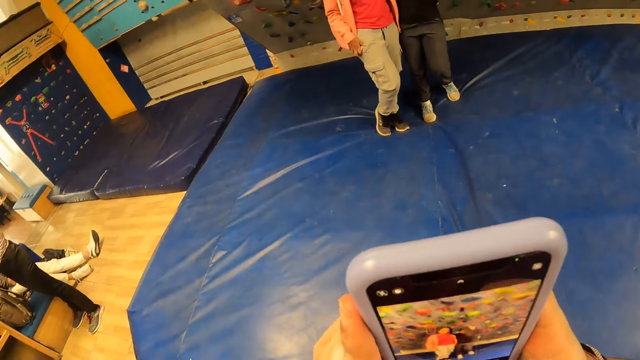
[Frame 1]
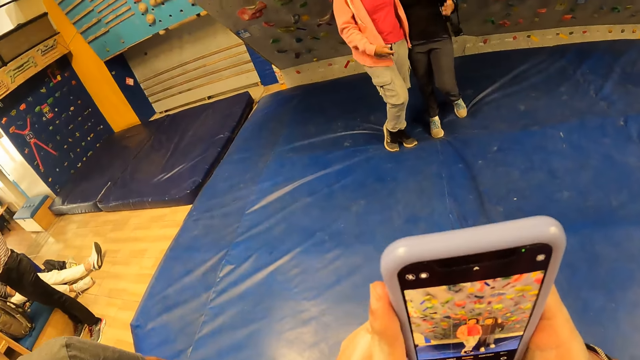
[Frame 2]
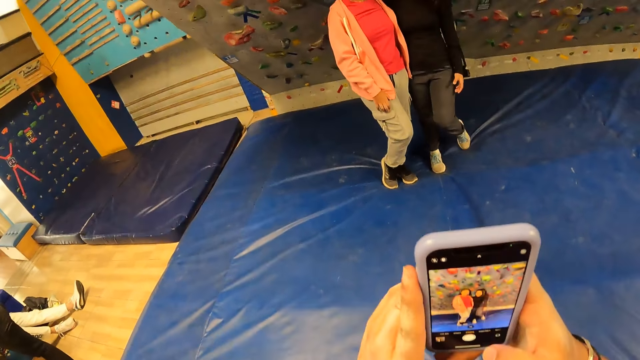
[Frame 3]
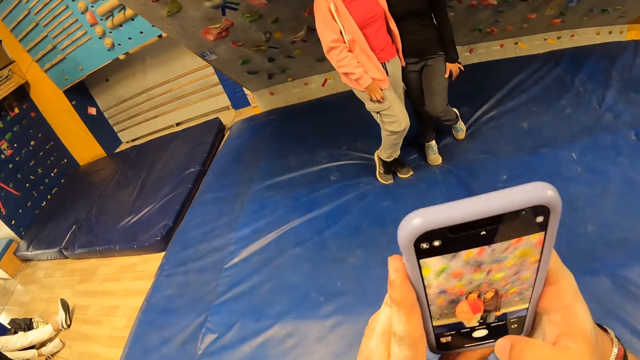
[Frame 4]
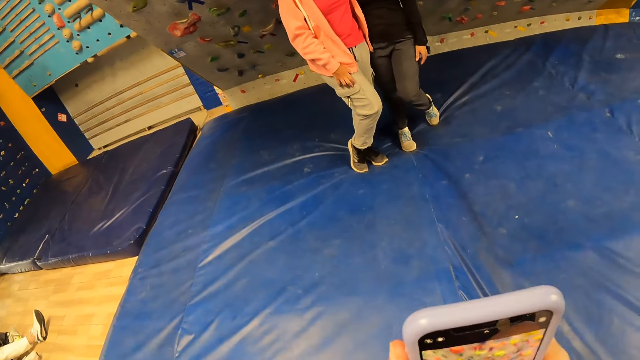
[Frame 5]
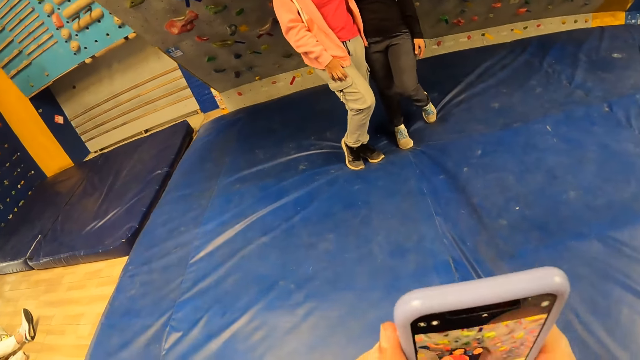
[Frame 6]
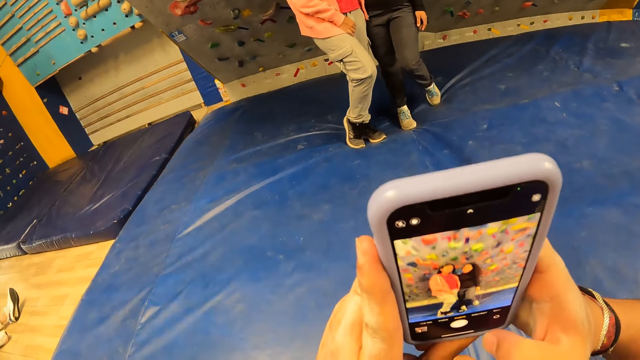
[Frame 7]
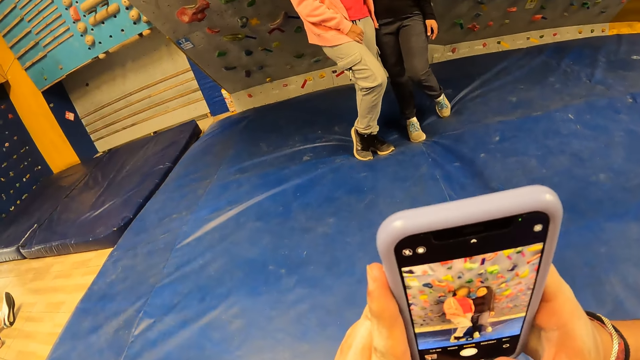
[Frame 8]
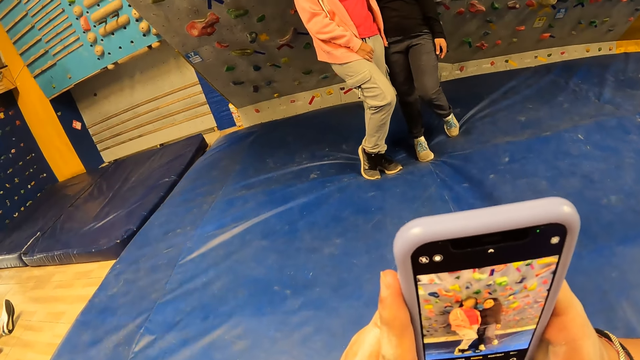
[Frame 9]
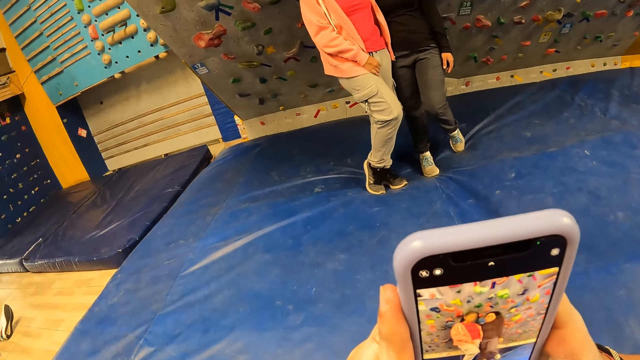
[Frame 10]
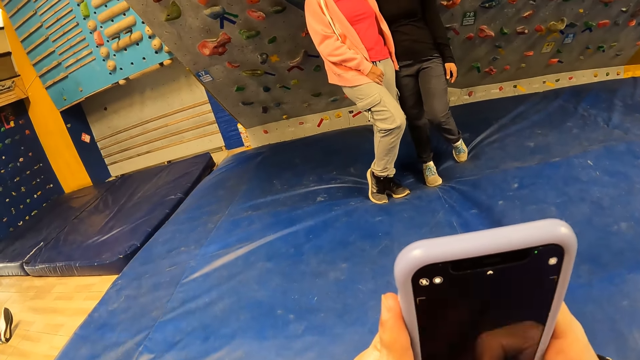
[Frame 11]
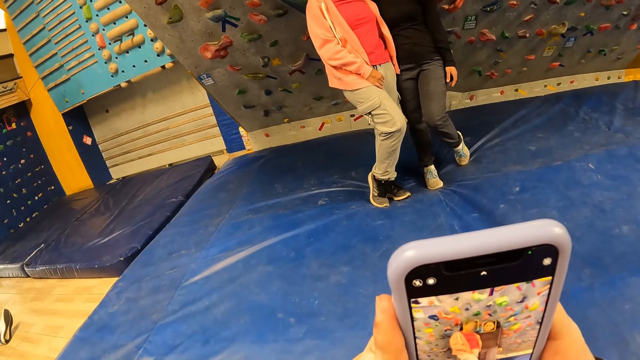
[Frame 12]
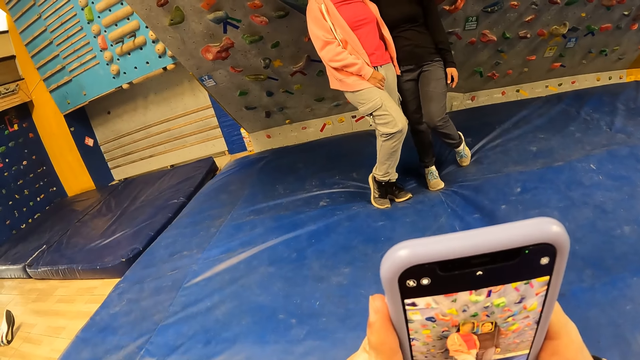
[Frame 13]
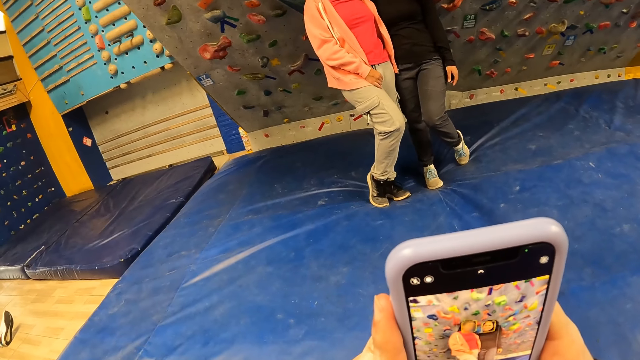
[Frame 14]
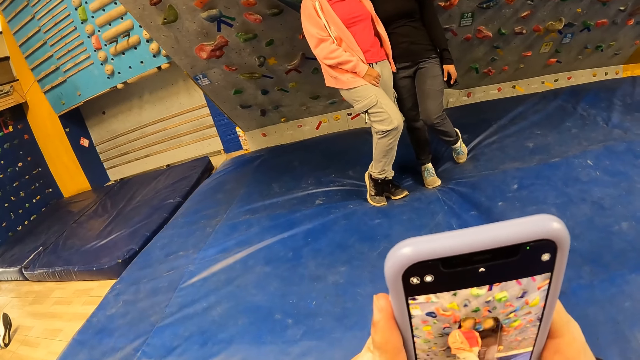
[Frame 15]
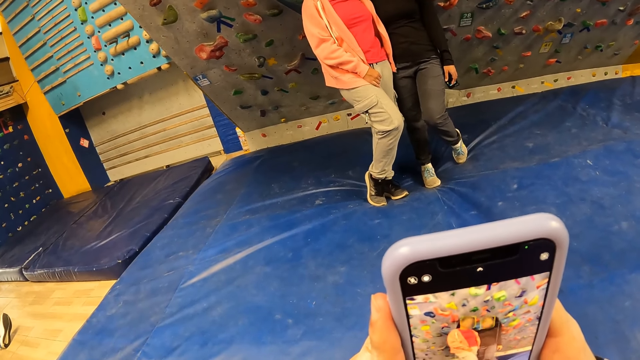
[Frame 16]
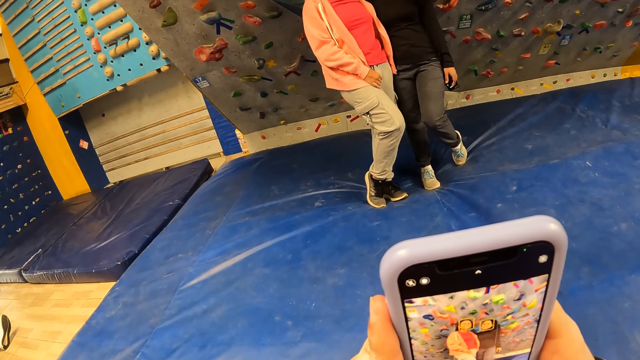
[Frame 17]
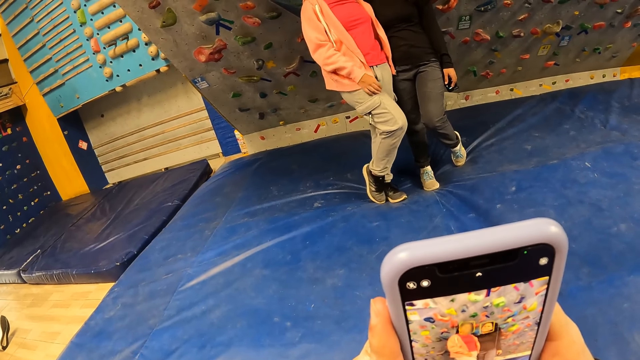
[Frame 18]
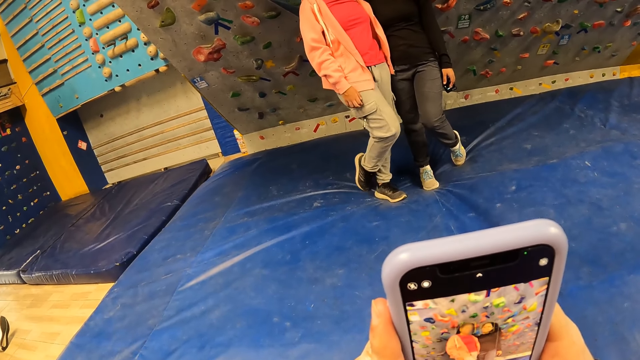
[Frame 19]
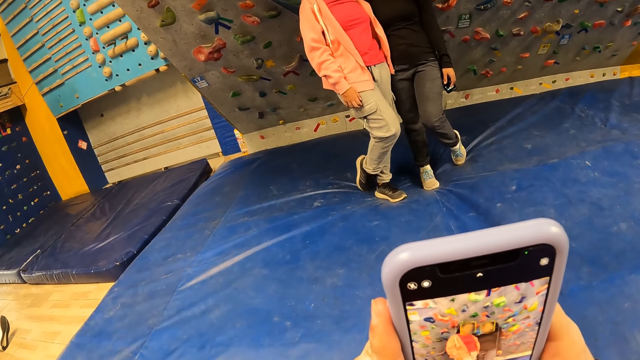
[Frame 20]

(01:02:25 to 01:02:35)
The camera wearer takes a photo of a woman and another woman with the phone in both hands. One woman poses for the camera. The other woman poses for the camera.

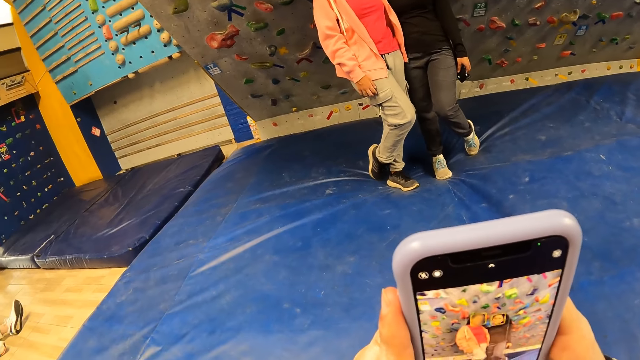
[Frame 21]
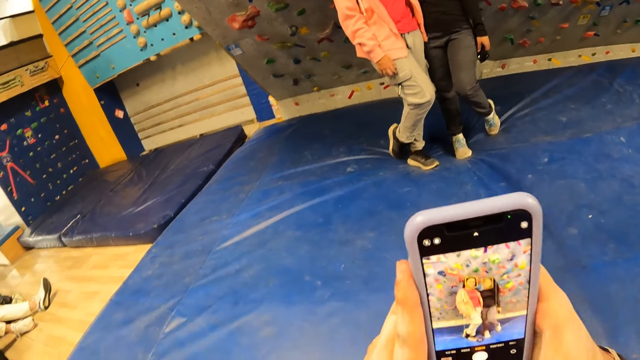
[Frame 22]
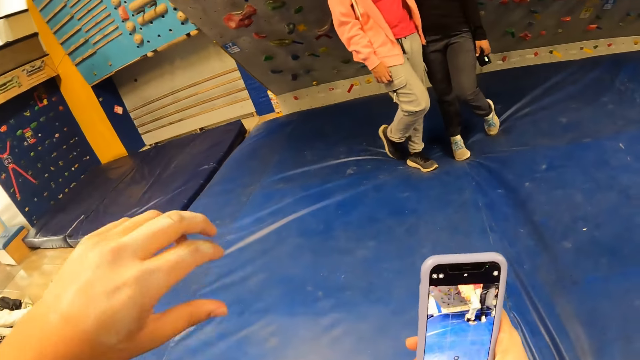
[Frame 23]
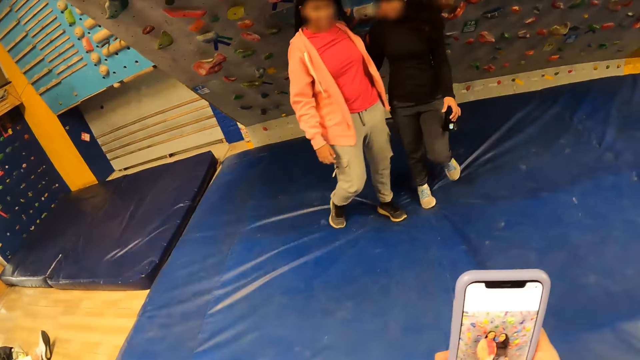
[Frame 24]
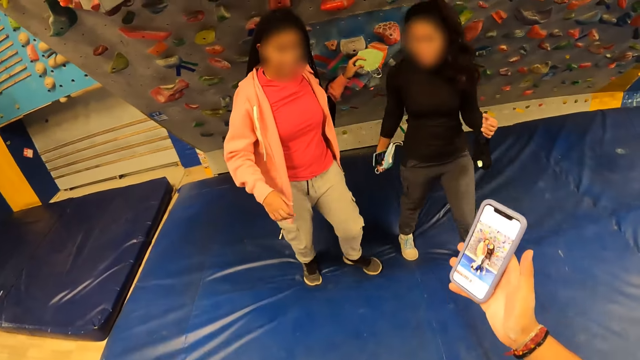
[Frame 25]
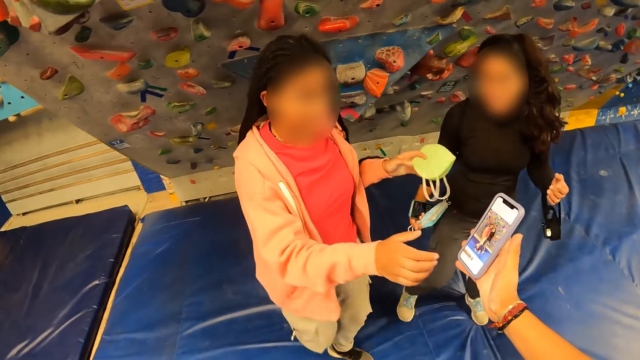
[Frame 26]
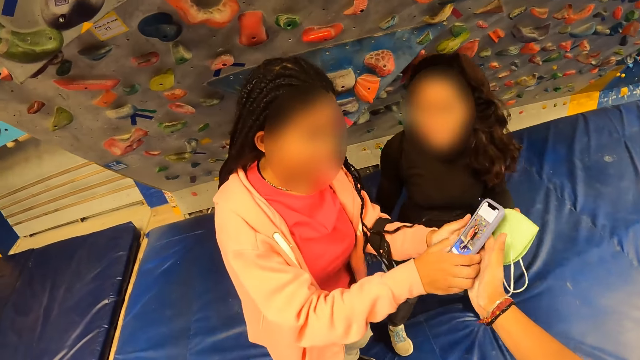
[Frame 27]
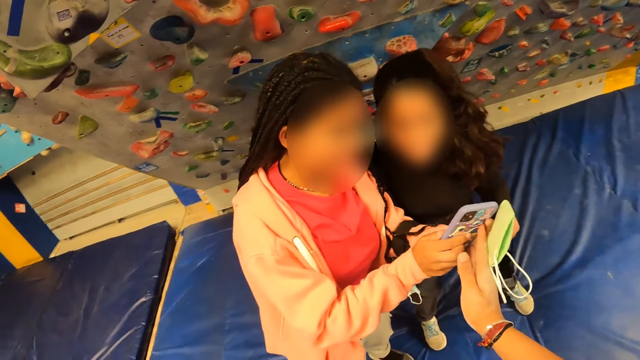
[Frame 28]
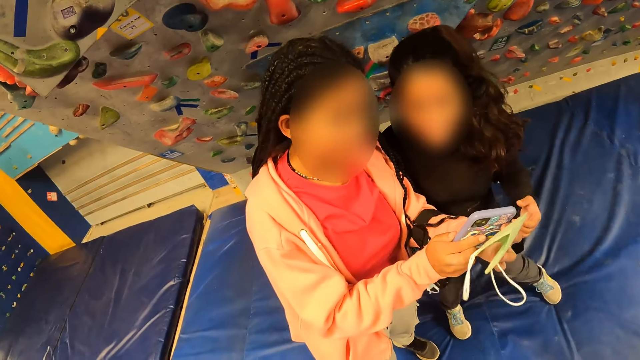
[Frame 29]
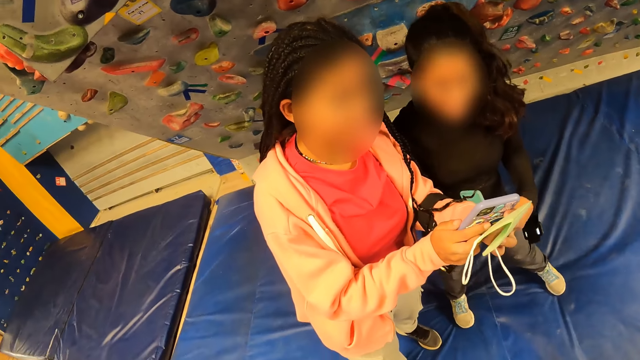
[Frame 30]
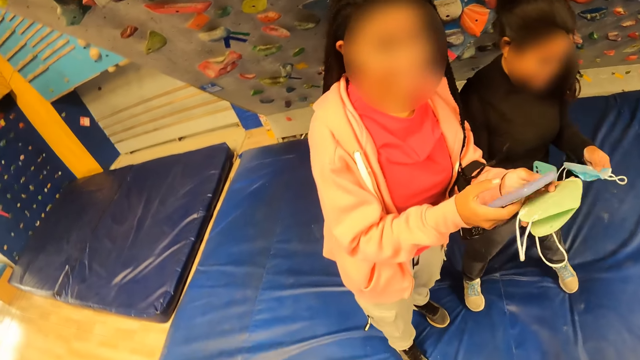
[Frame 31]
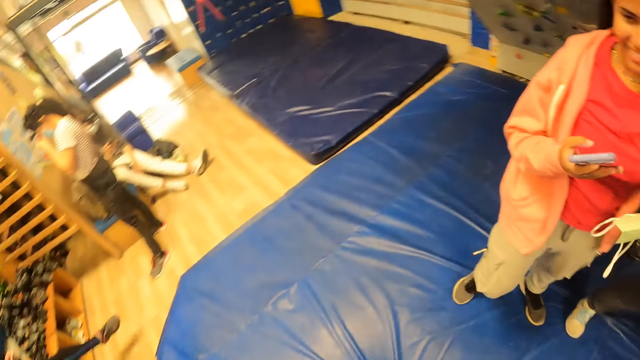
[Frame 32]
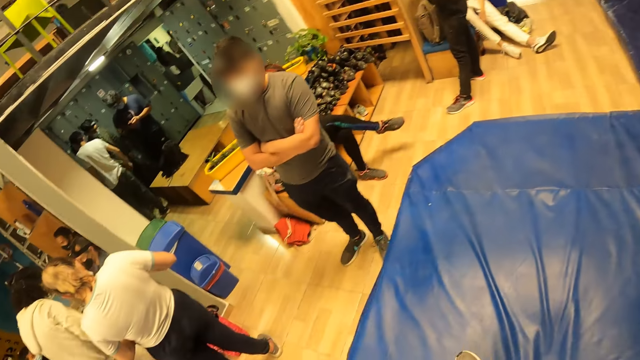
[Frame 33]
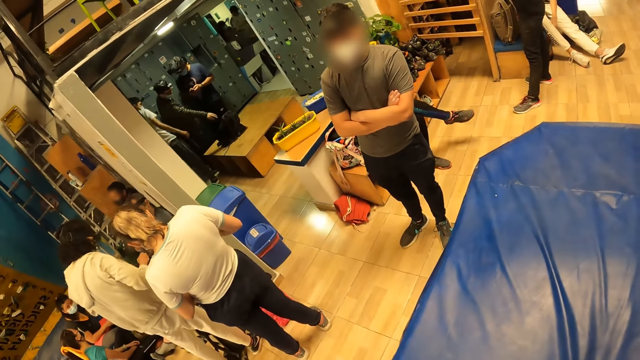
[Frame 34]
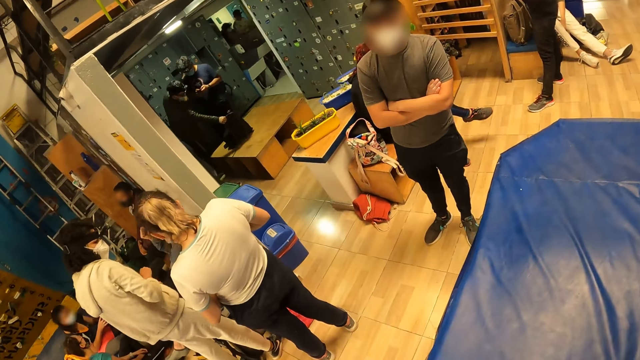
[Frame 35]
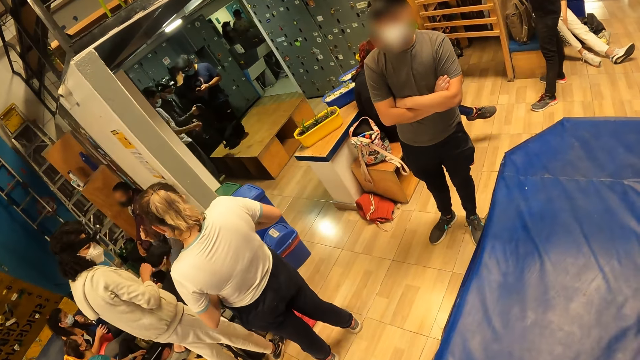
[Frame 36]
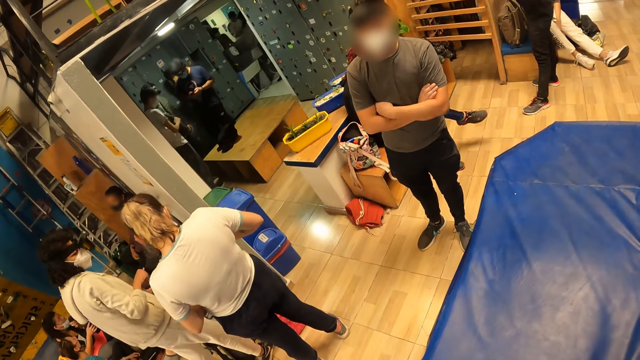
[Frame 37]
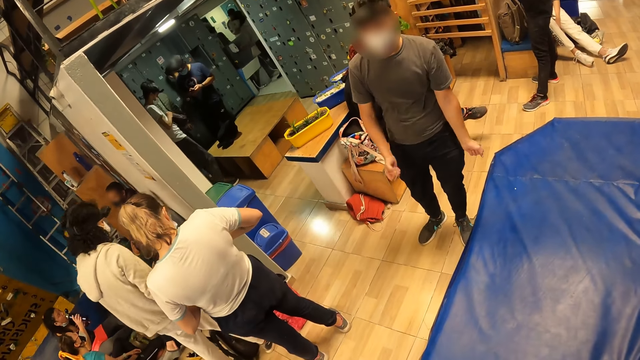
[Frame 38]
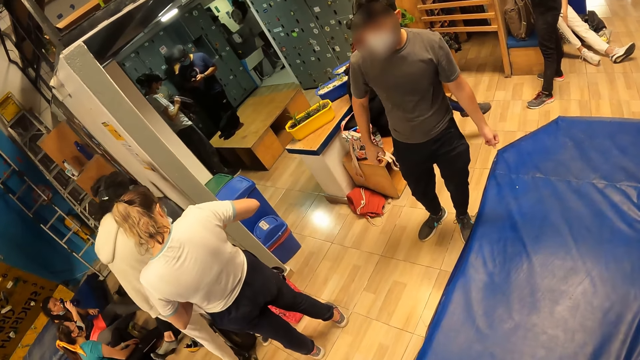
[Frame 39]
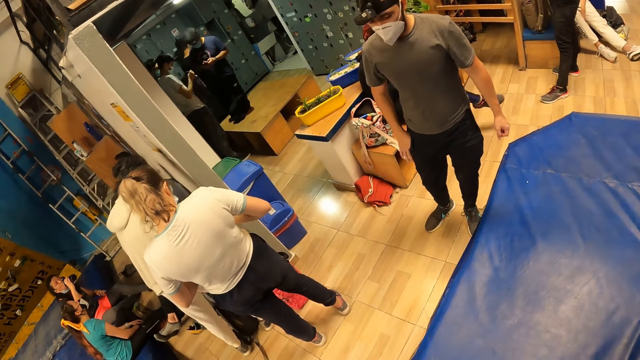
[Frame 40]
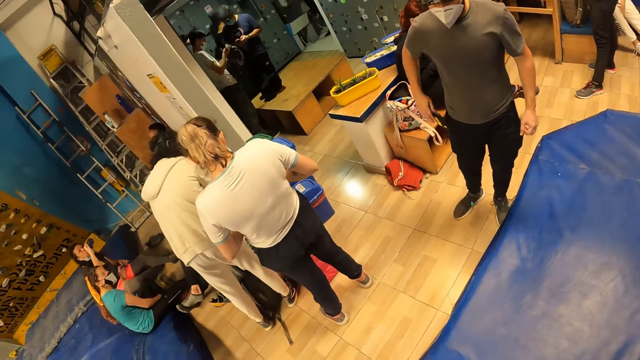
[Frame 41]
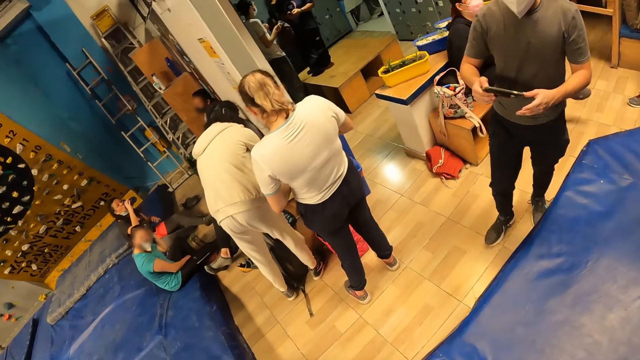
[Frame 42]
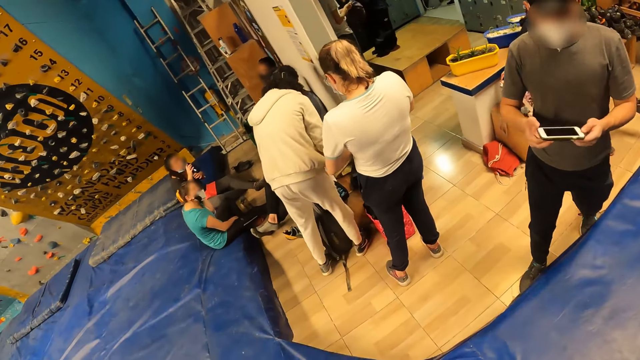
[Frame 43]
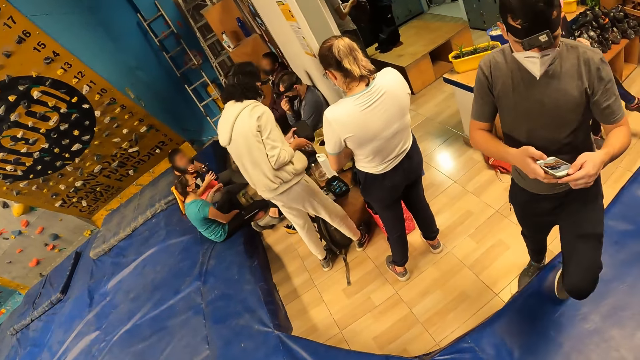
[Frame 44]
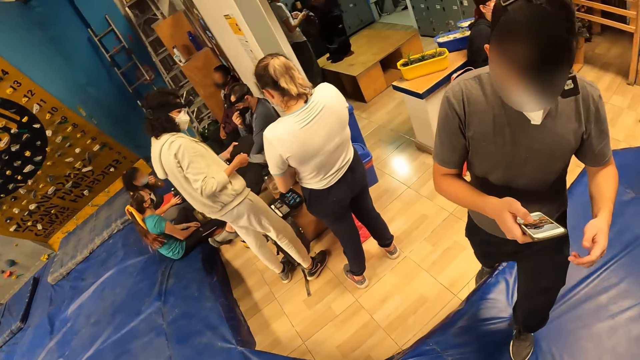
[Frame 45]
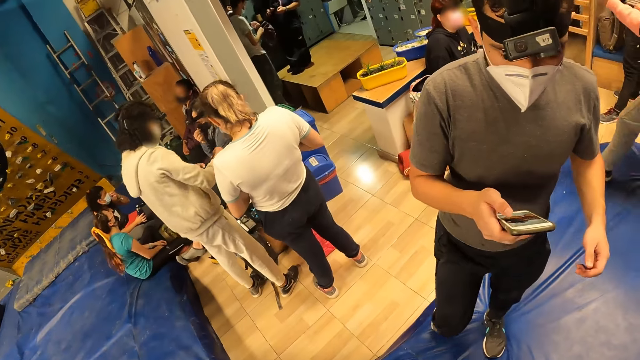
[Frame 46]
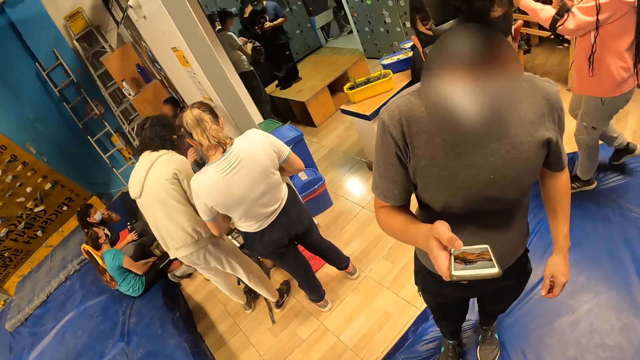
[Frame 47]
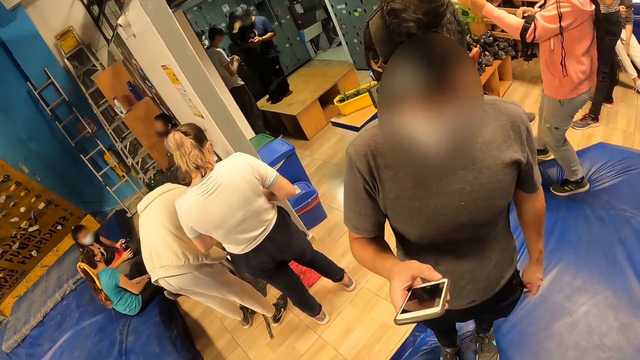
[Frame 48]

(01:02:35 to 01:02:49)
The camera wearer gives the phone to a woman with his right hand. The woman collects the phone from the camera wearer with both hands. The woman stares at the phone. Another woman holds her mask with her left hand. A man dances. The man picks up a phone from his right pocket with his right hand. The man holds the phone with both hands. The man operates the phone with his right hand and dials the phone.
